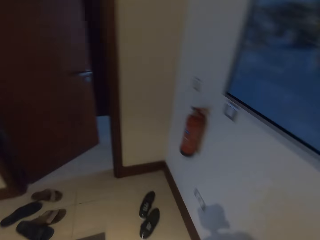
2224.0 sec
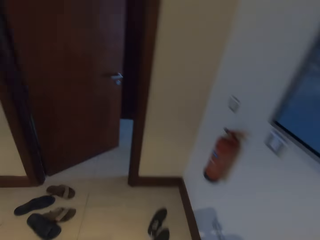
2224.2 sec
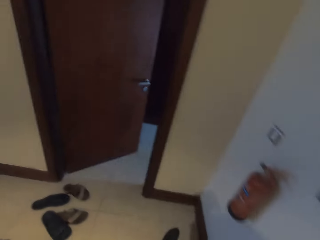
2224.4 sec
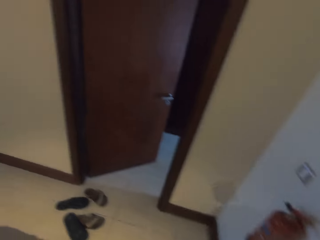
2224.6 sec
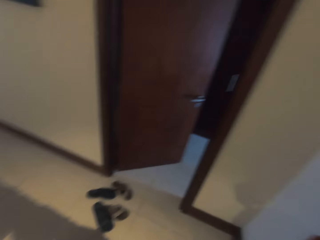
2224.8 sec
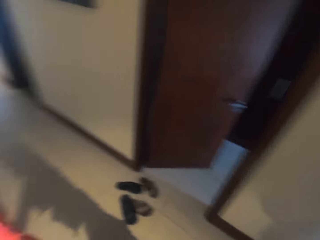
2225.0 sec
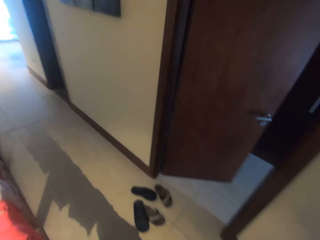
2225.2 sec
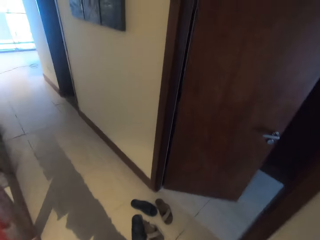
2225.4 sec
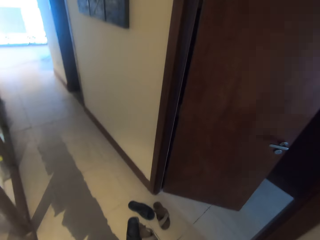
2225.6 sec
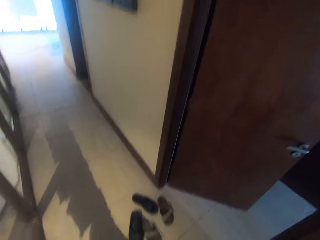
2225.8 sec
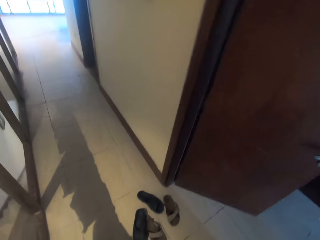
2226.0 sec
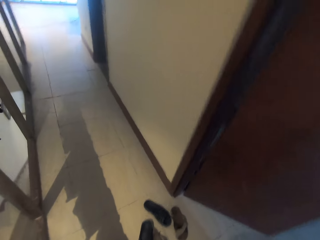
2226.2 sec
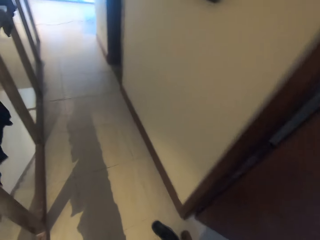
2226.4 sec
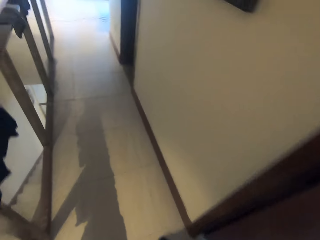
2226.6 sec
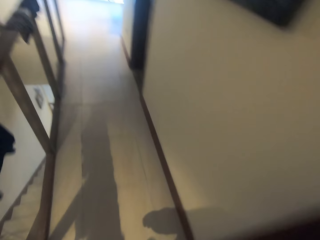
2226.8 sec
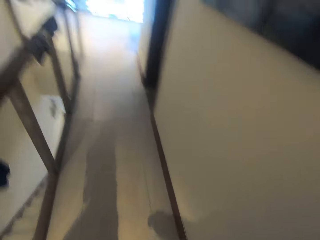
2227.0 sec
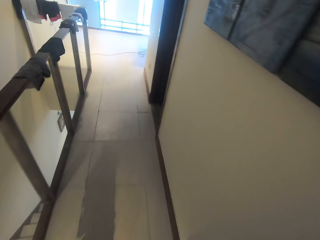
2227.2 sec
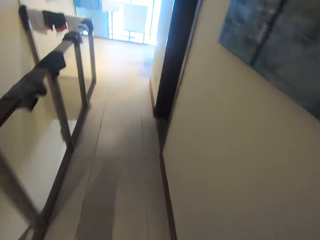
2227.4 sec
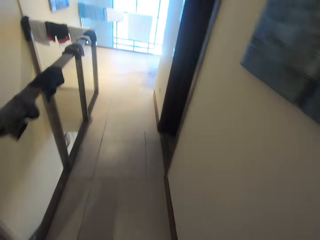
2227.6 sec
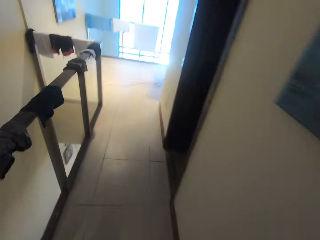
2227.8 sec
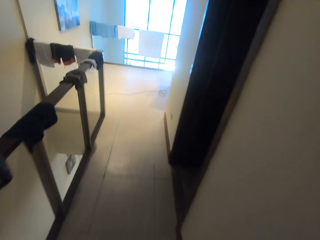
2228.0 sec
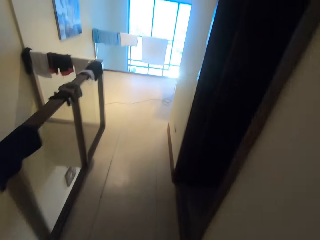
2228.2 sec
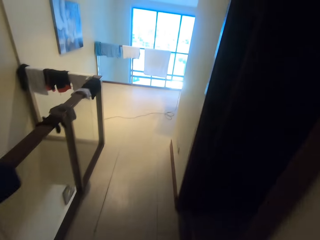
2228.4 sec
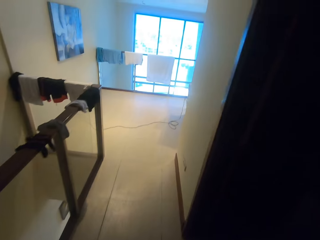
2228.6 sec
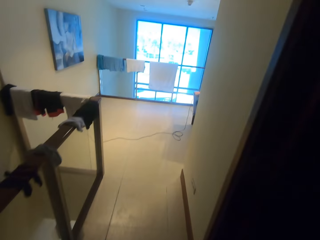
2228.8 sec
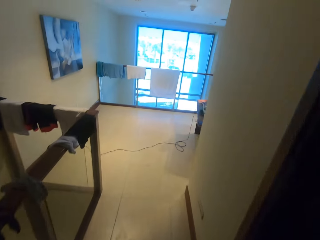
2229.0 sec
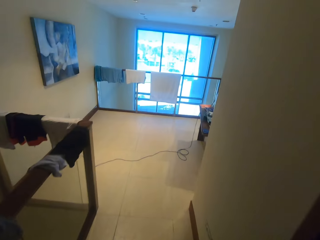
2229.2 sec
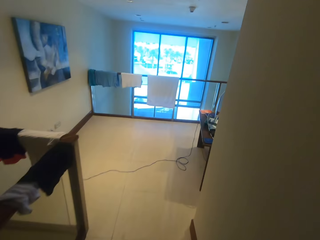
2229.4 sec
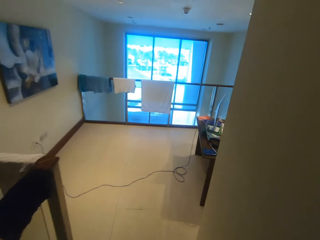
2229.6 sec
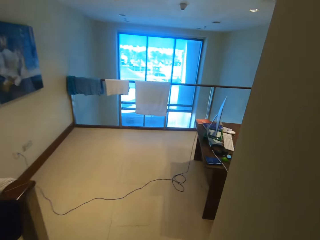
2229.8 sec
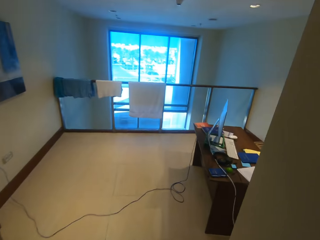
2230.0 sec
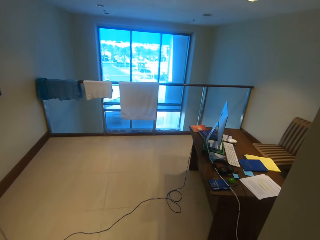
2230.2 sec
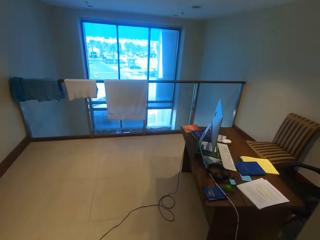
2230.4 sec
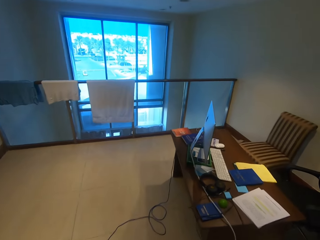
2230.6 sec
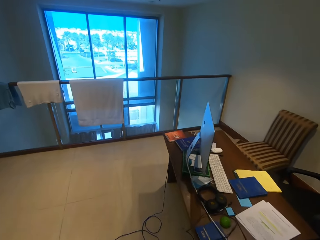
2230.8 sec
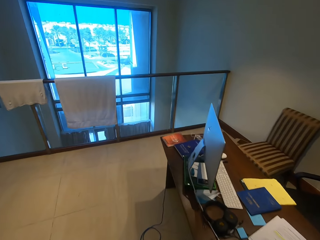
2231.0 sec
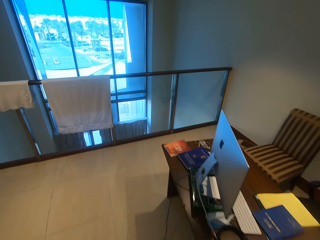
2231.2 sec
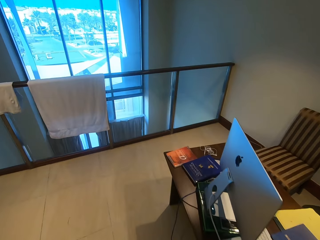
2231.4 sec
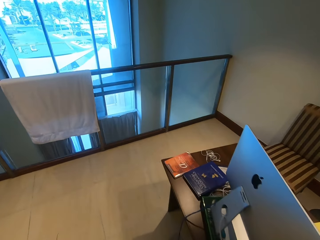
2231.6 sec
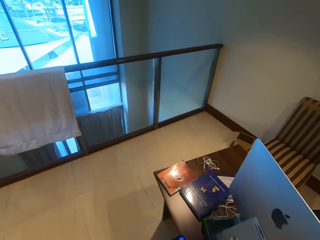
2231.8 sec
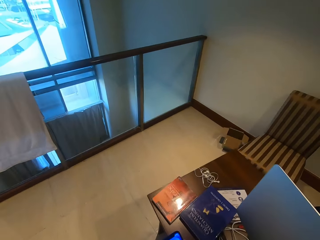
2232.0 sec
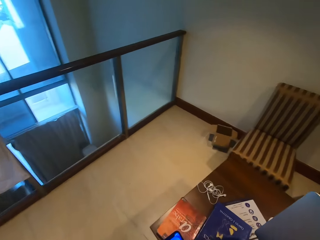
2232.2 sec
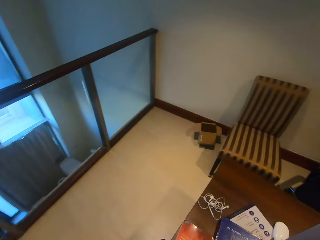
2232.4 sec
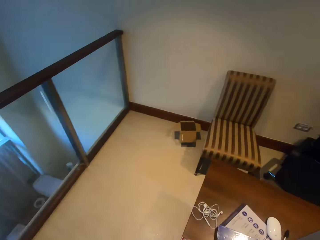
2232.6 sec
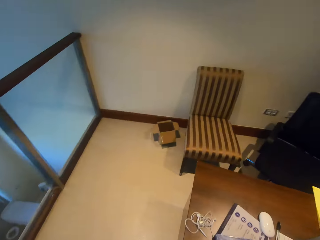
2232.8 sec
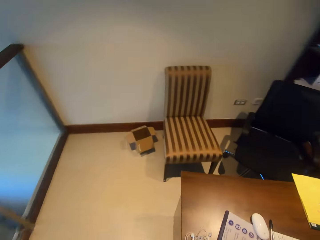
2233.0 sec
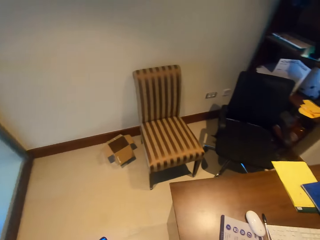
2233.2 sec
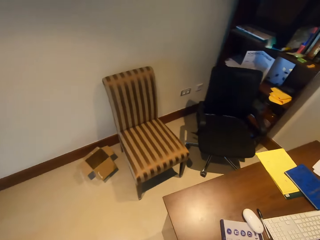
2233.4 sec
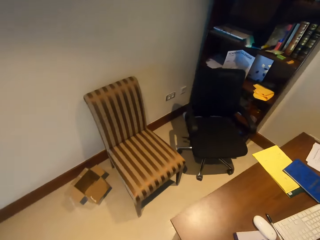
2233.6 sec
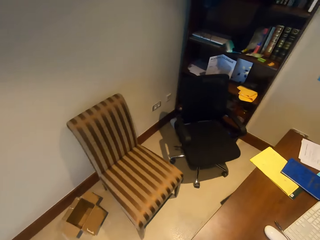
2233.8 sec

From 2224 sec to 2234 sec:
The camera wearer walks around.

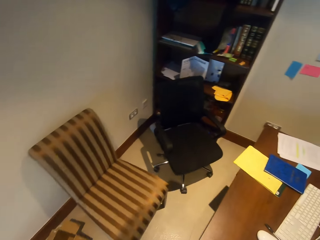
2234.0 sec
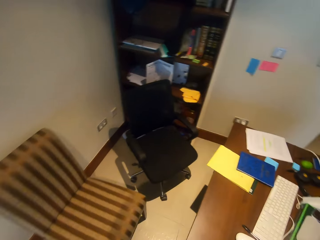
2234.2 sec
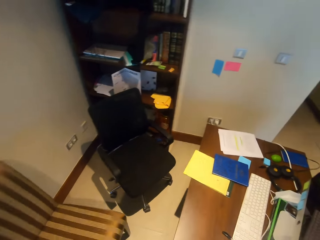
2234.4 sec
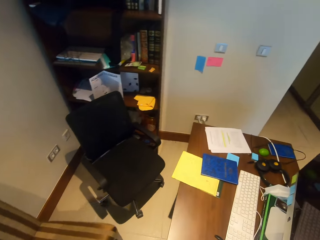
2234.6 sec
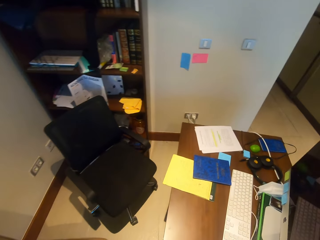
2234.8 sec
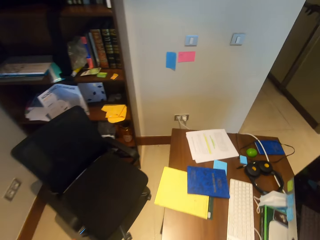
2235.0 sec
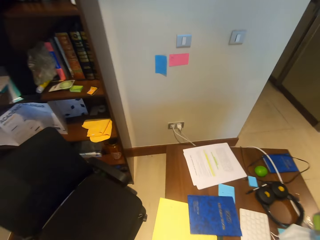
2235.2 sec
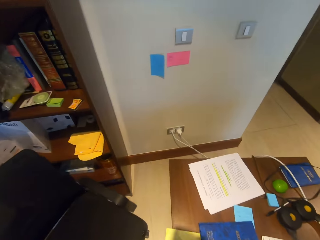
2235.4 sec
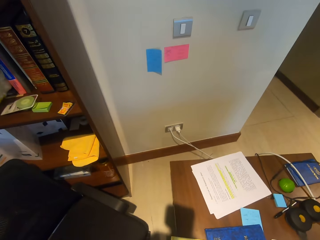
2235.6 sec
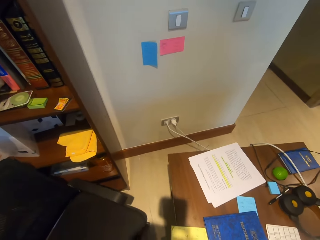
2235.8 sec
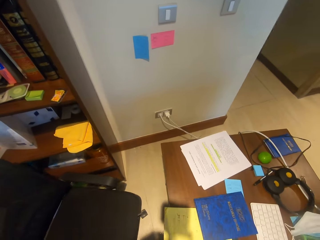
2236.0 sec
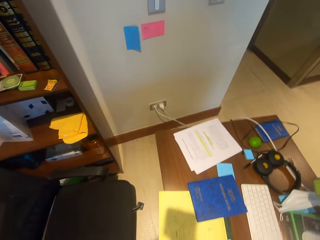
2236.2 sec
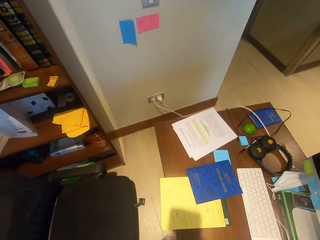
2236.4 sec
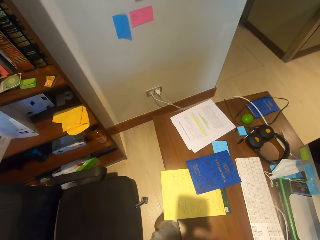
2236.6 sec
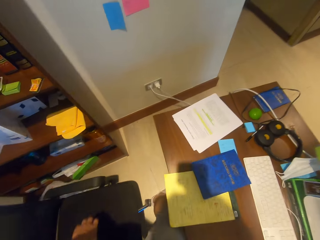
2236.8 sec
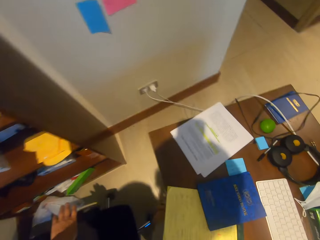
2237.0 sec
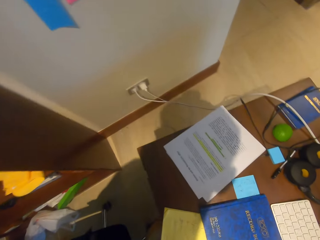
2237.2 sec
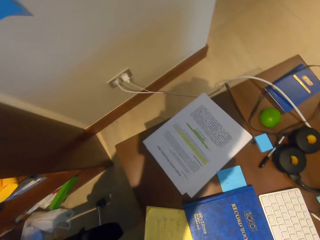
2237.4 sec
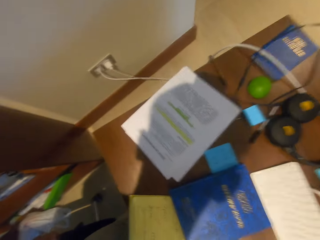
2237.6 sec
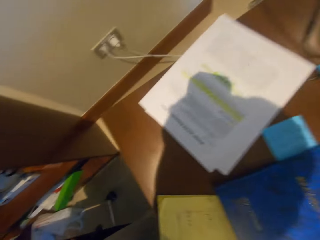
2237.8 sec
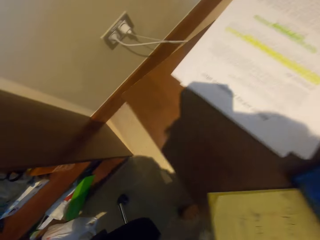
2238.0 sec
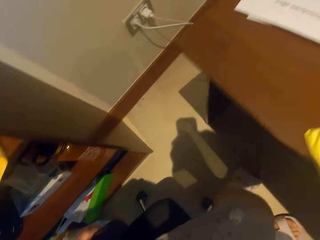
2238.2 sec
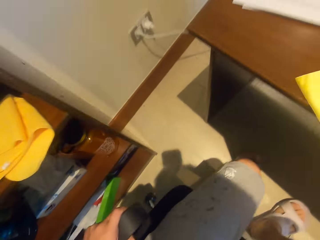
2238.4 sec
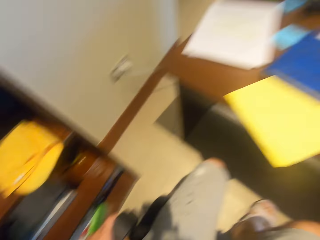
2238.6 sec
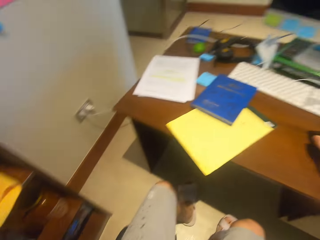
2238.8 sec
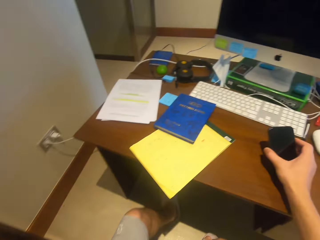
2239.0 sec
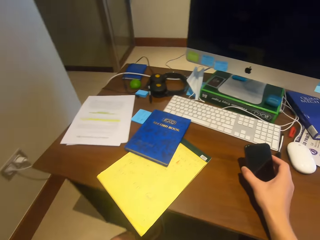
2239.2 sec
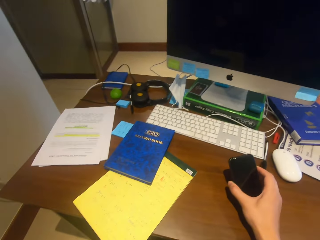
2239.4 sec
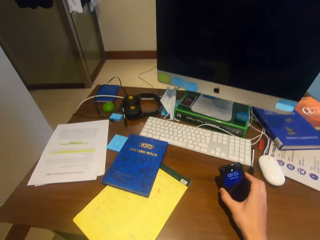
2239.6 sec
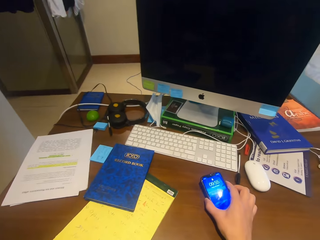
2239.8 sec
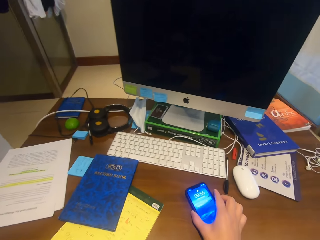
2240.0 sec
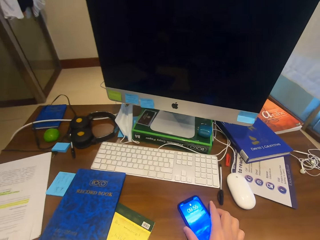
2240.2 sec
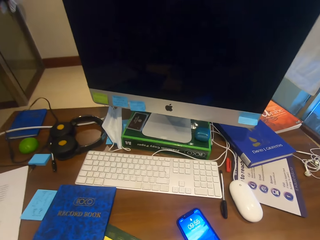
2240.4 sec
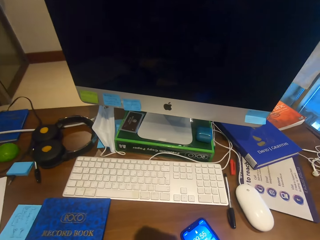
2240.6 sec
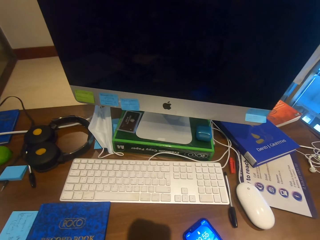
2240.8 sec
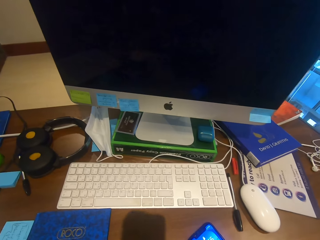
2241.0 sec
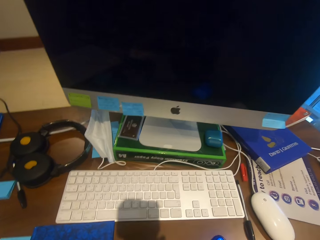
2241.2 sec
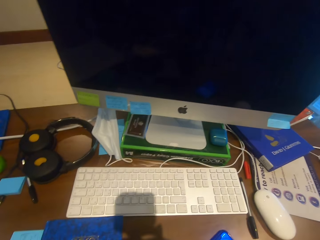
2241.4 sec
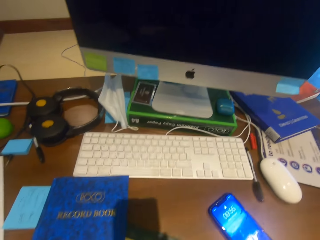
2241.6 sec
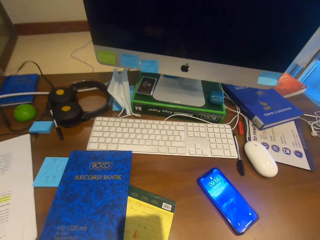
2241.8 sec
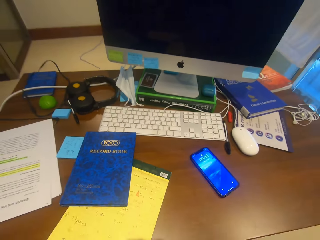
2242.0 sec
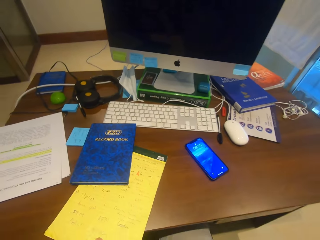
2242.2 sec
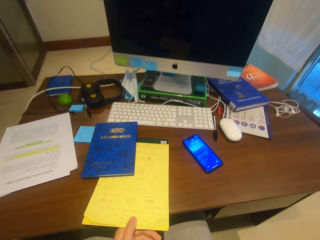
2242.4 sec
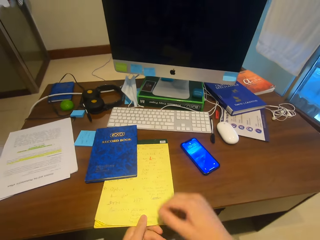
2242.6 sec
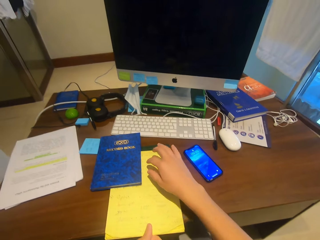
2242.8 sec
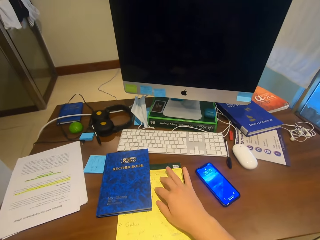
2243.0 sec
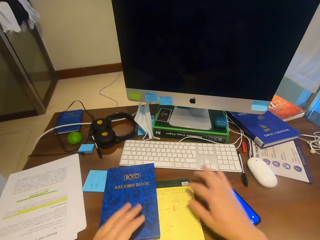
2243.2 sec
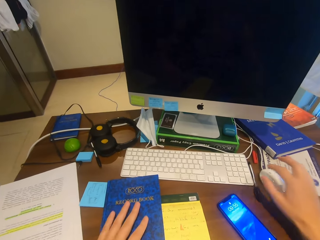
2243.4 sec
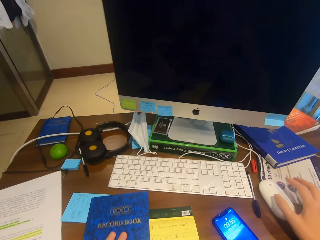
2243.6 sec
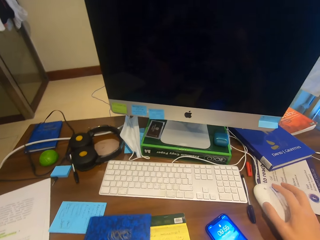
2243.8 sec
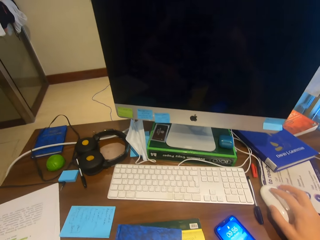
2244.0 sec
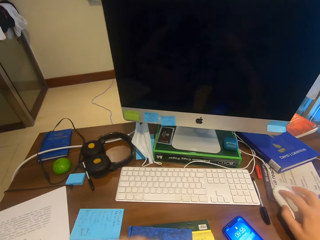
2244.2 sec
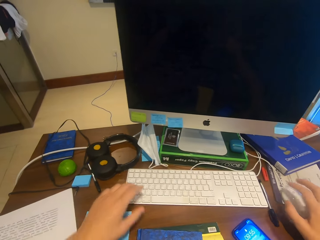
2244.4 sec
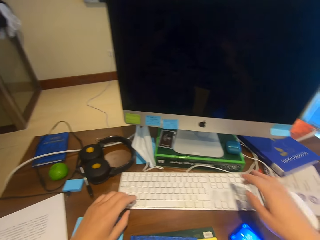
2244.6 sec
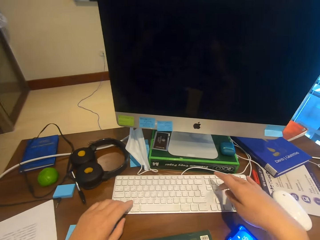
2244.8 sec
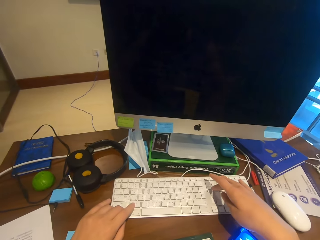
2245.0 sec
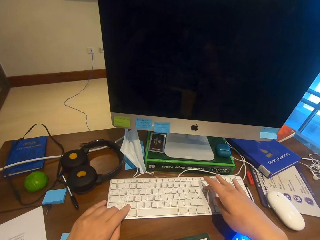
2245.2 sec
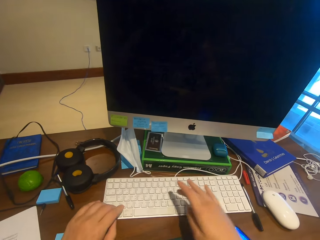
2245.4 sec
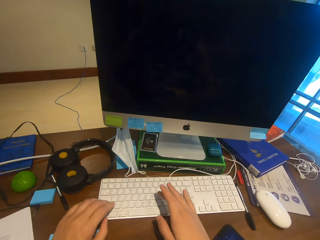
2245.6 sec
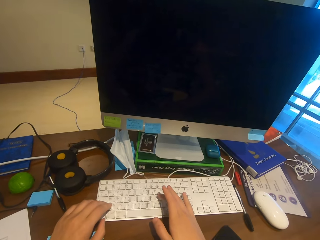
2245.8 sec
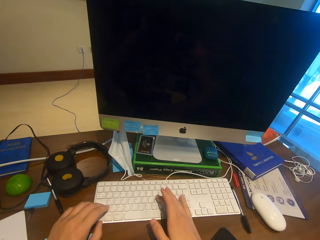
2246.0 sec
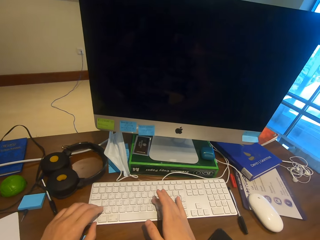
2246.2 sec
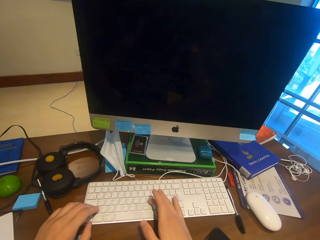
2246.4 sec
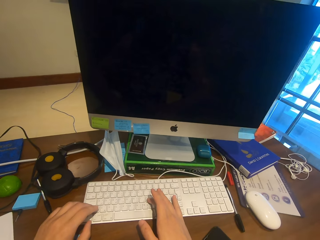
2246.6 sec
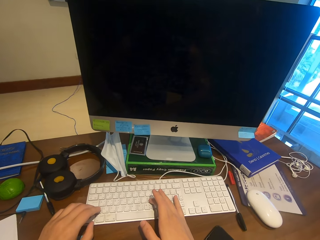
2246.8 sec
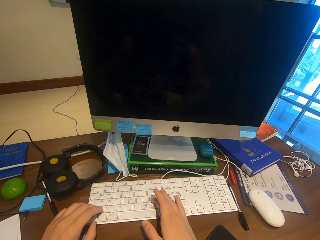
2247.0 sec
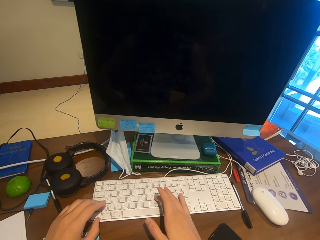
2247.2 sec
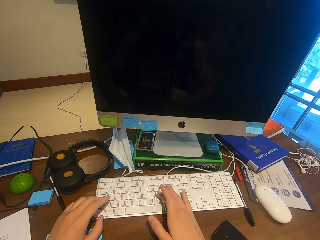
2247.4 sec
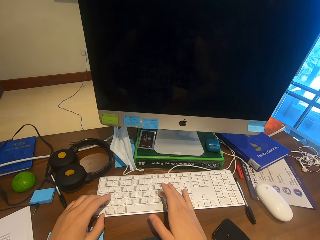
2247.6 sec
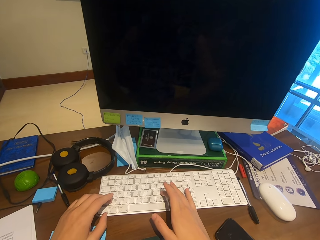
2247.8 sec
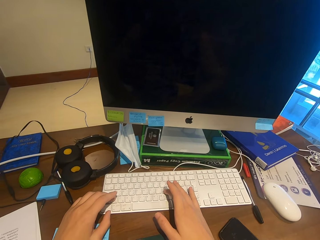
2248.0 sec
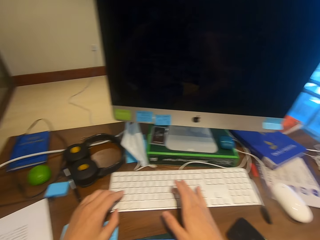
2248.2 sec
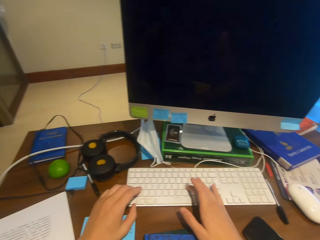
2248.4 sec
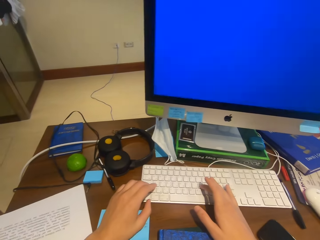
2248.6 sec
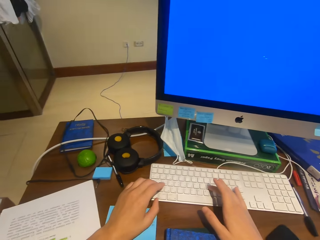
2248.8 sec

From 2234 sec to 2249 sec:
The camera wearer pulls the chair. They sit down. They put the phone down. They hold the mouse. They operate the computer. They press the keyboard.
